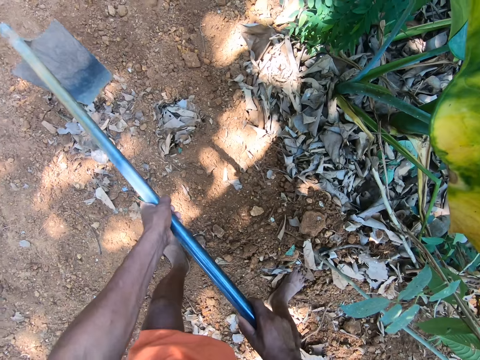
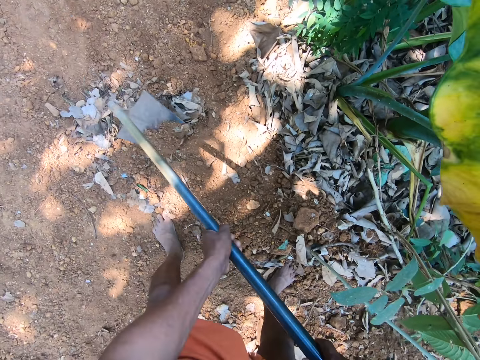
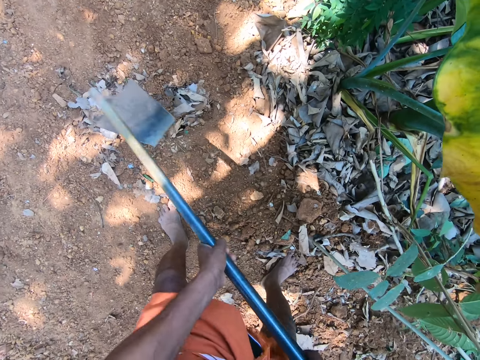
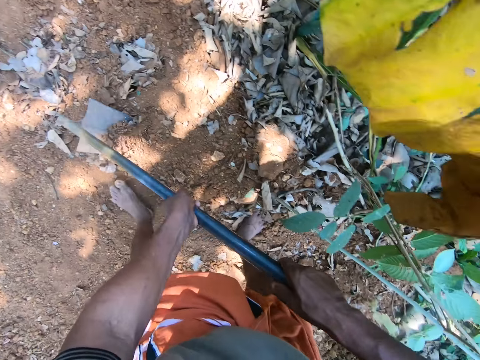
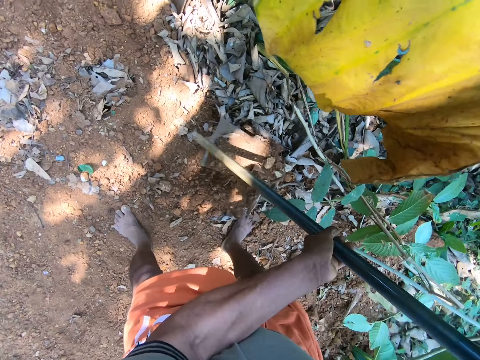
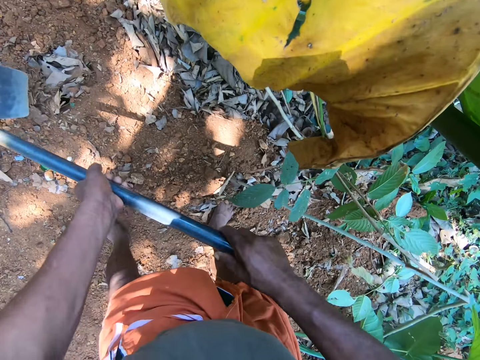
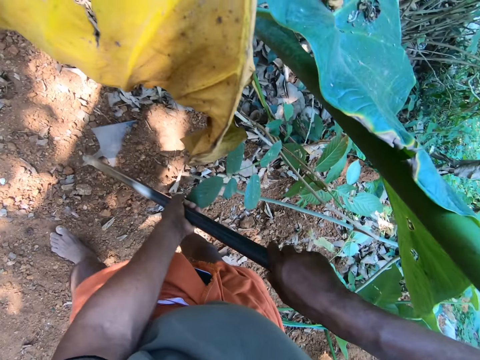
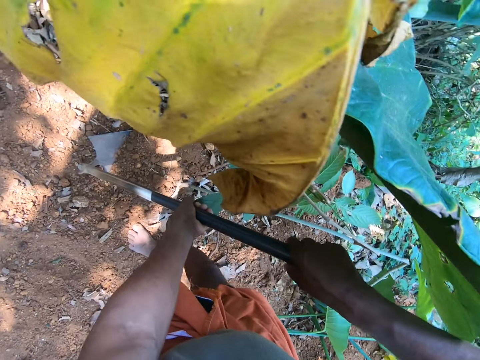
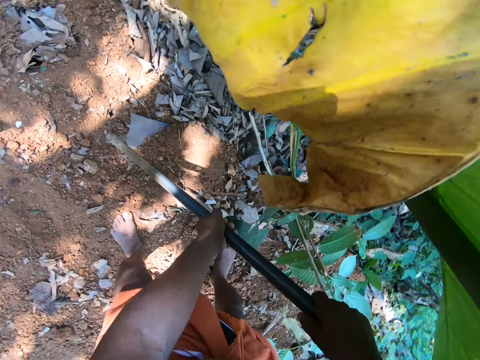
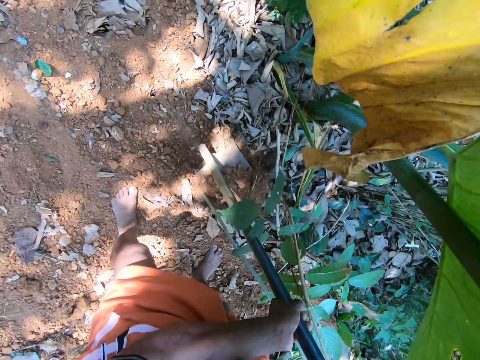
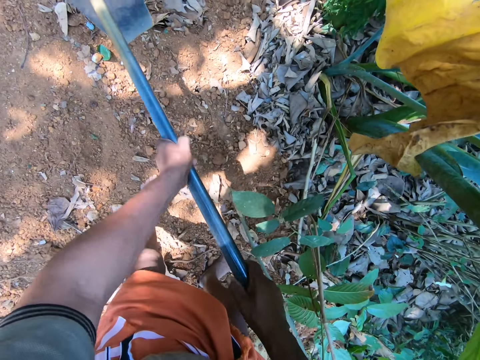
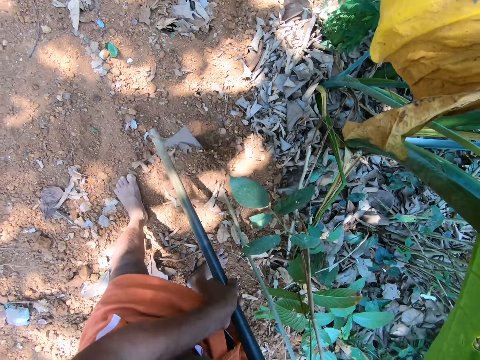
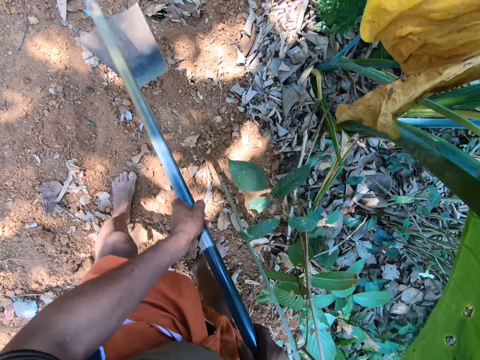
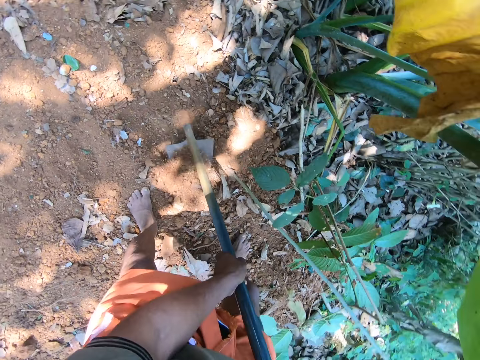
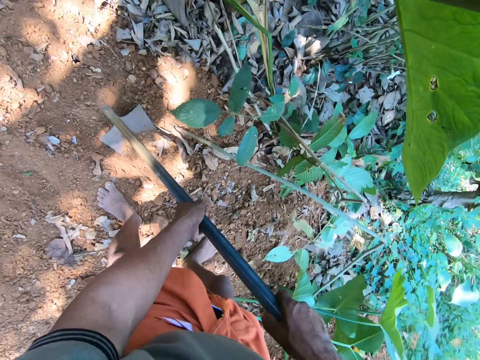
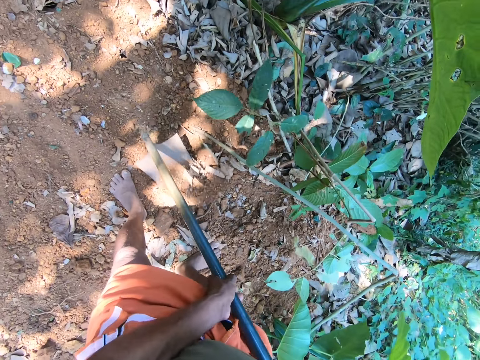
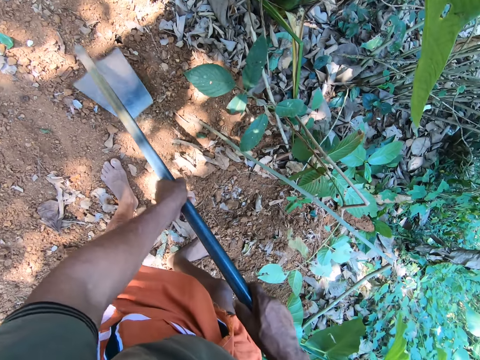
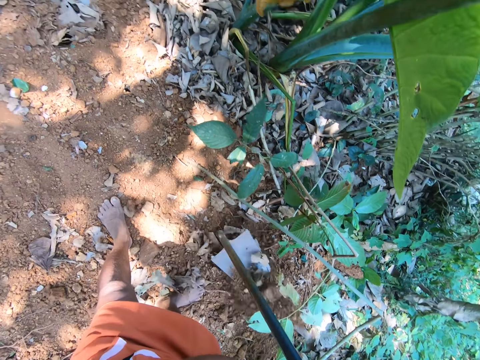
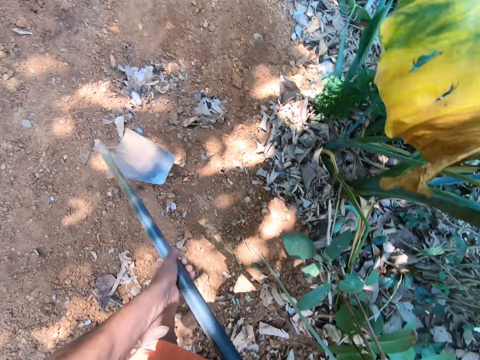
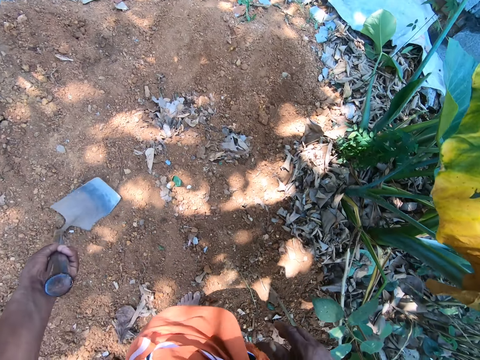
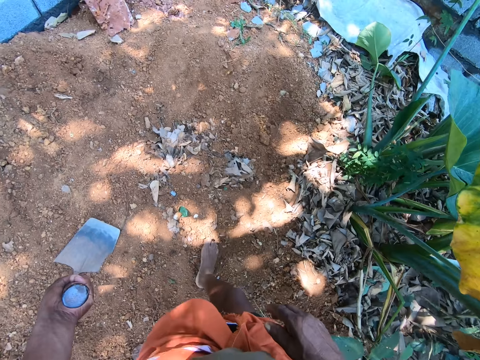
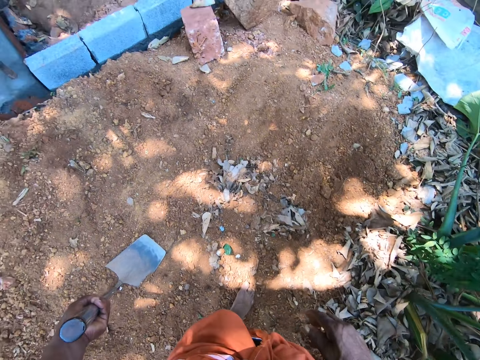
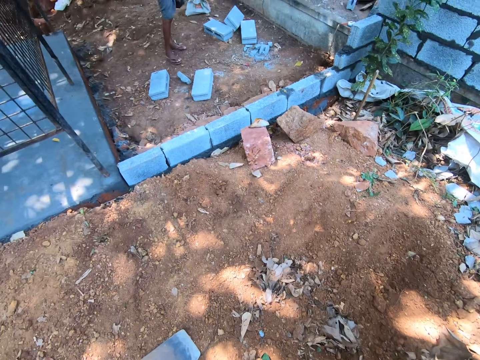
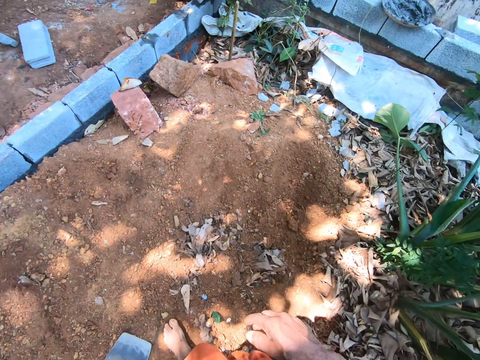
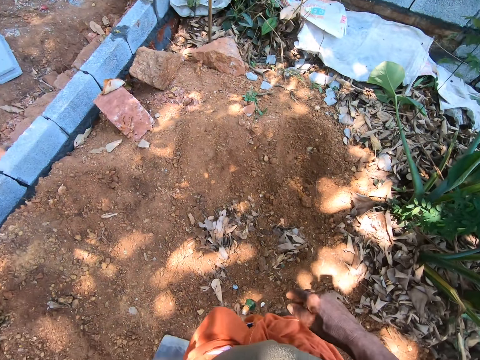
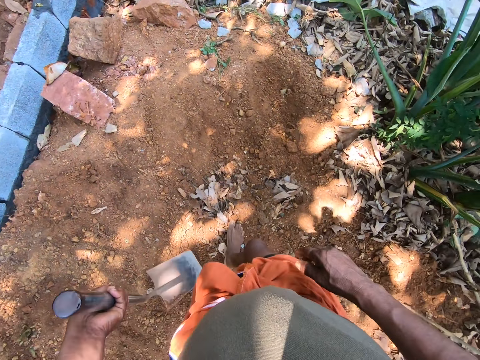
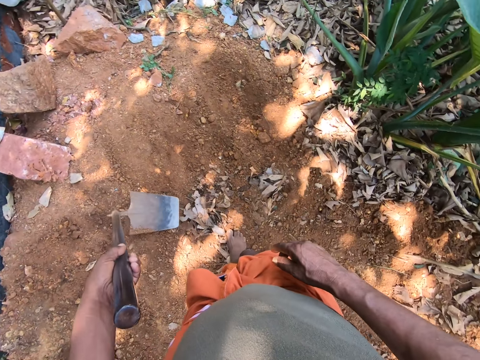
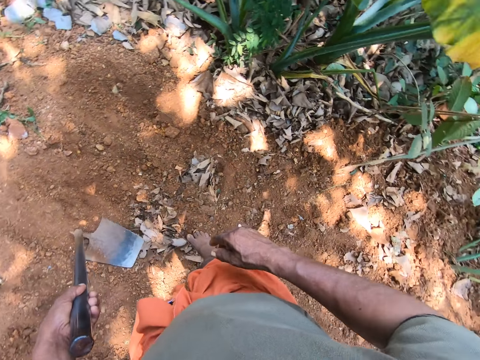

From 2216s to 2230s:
The camera wearer scrapes sand on the ground with the hoe in both hands. He holds the hoe in his left hand.

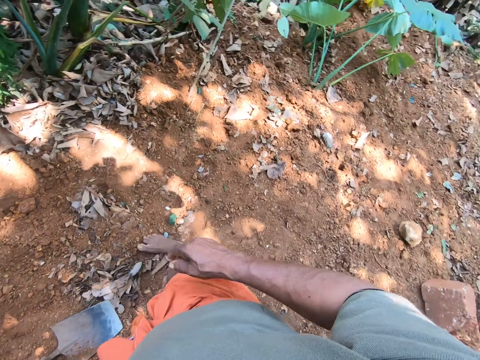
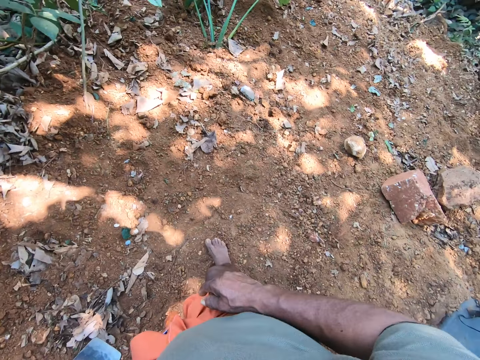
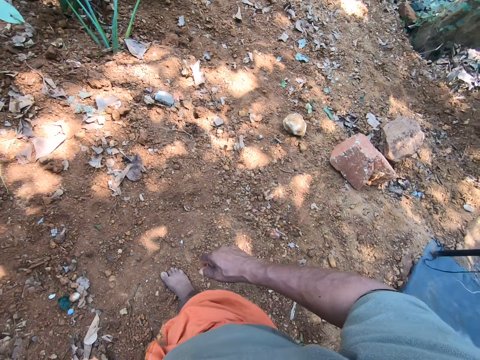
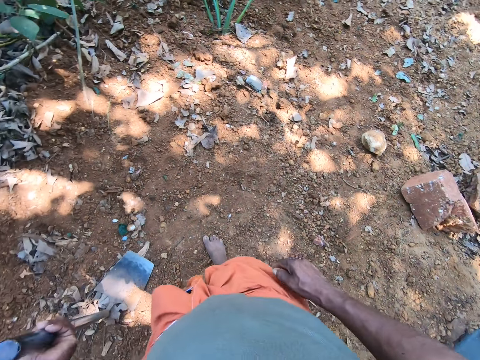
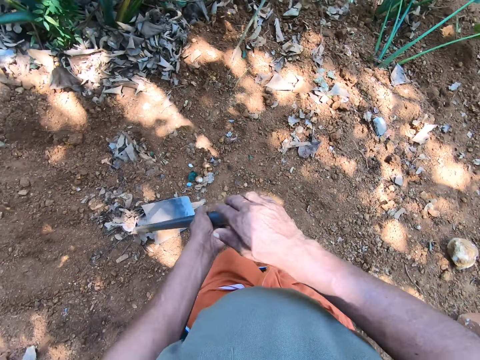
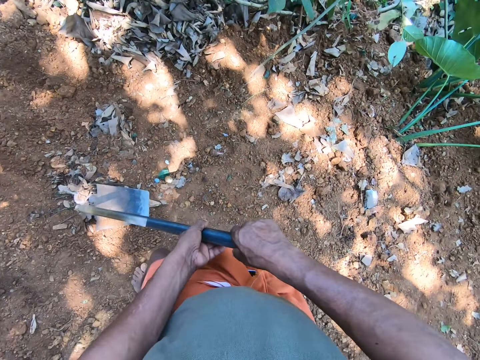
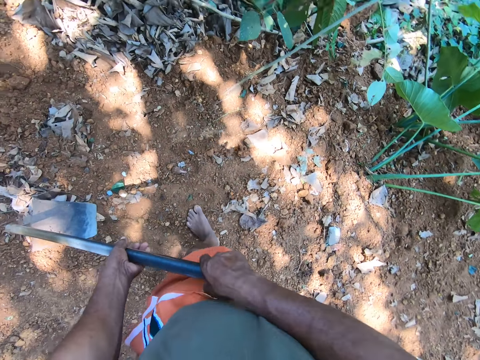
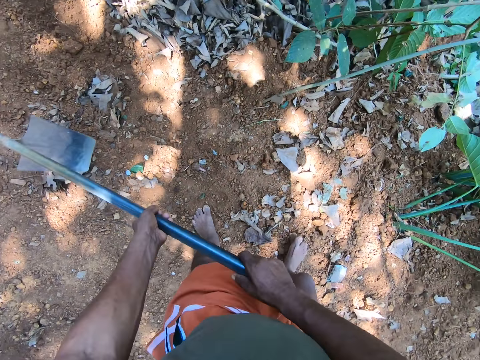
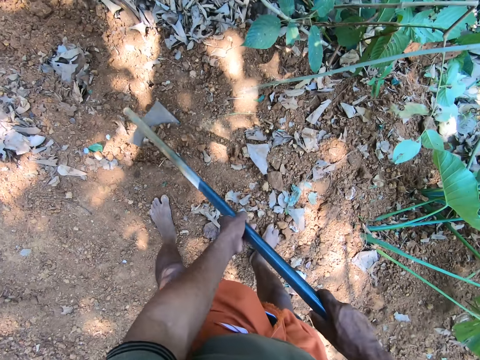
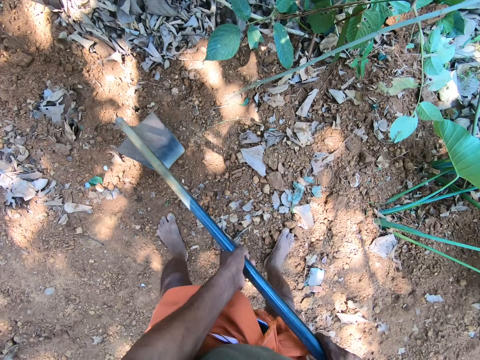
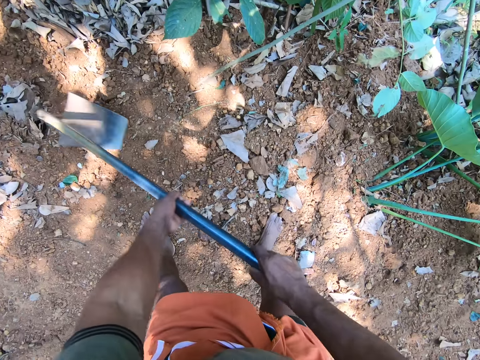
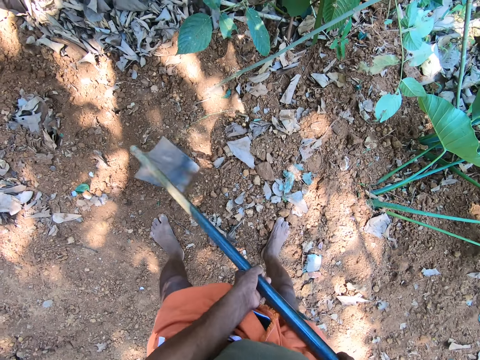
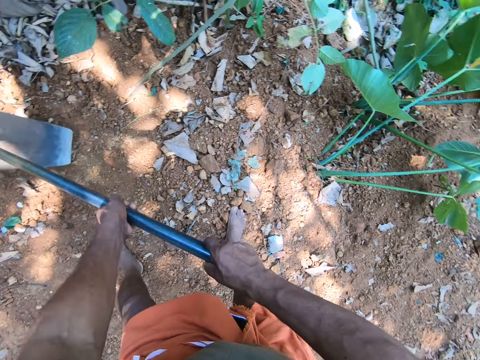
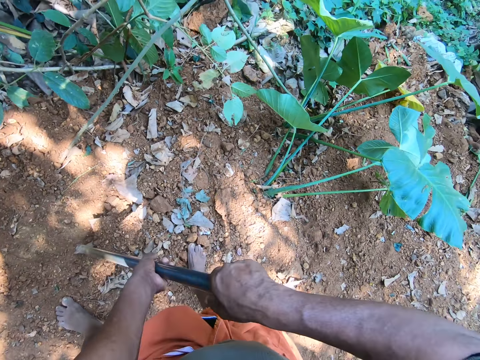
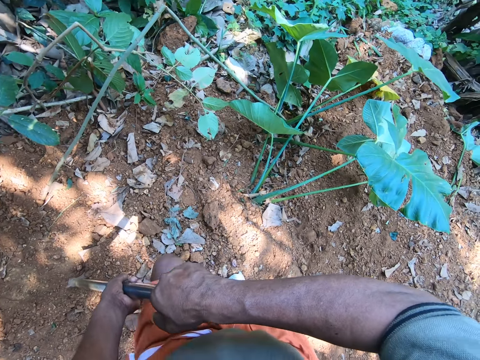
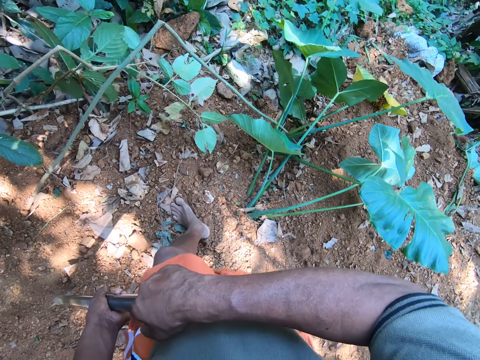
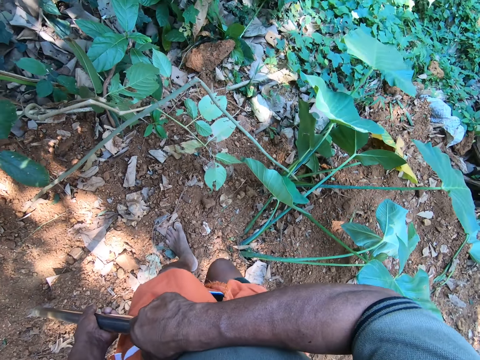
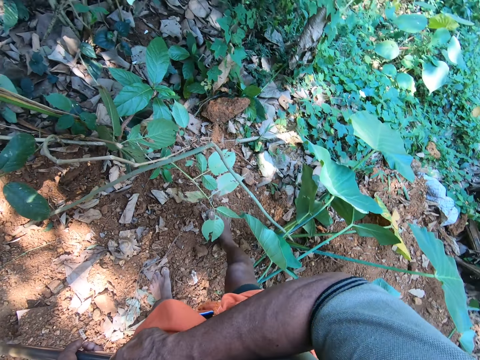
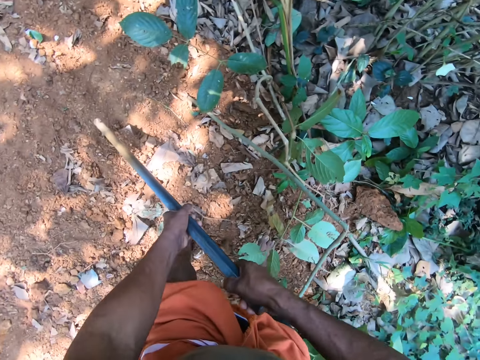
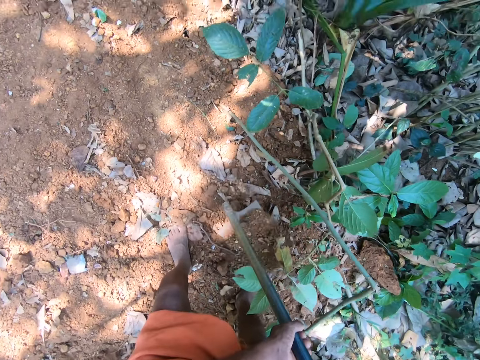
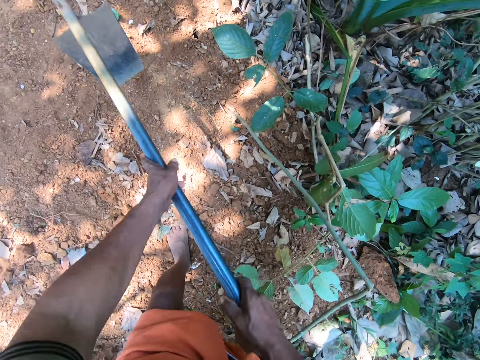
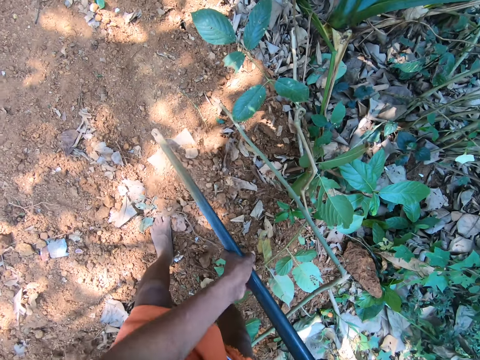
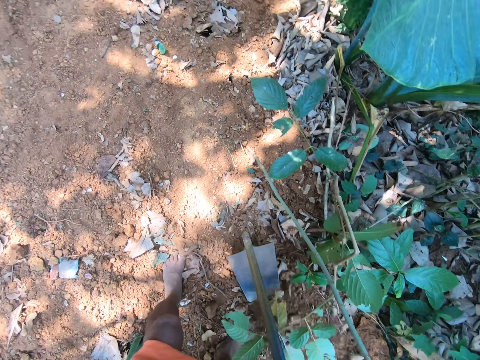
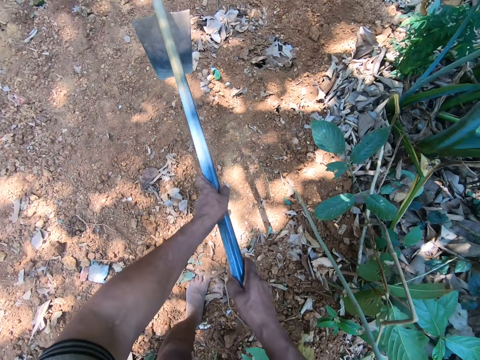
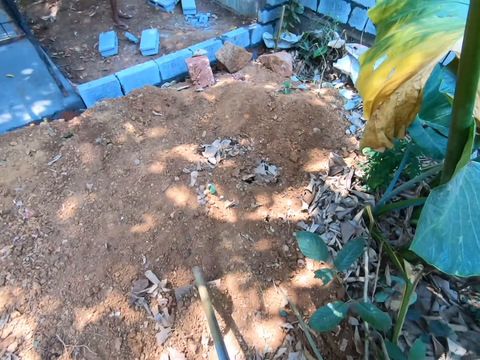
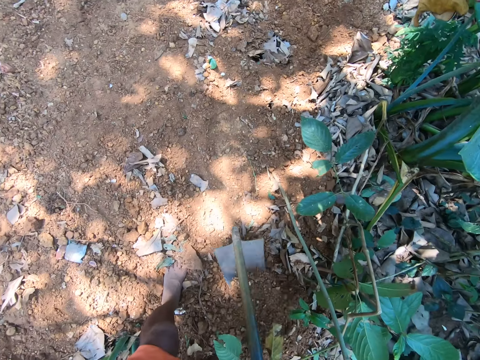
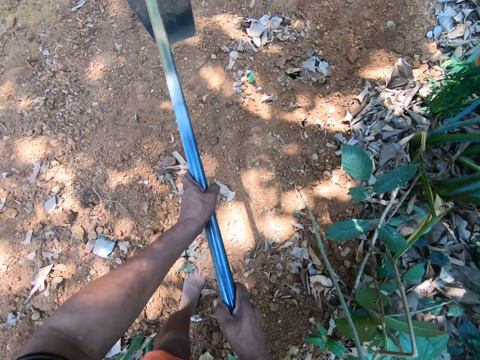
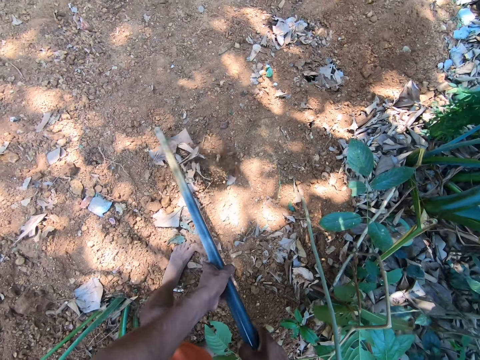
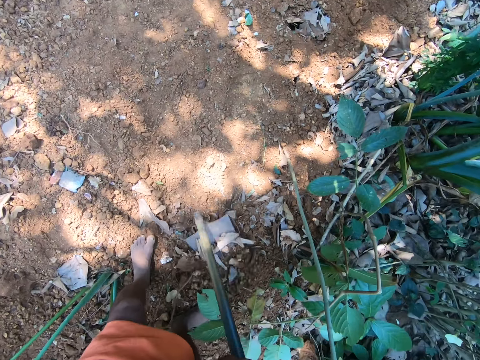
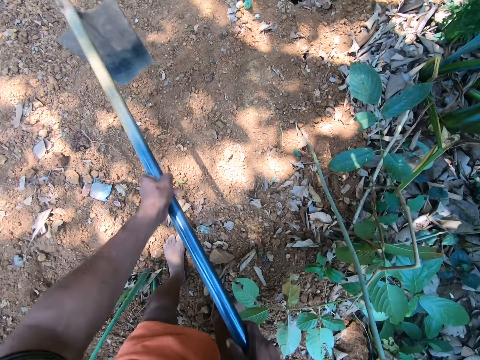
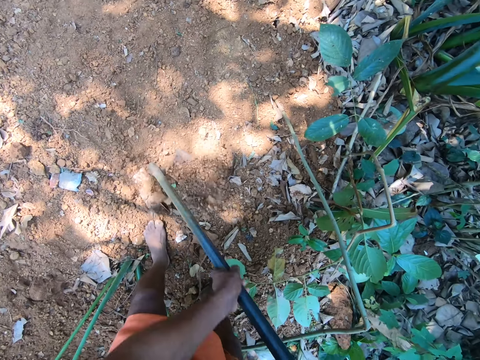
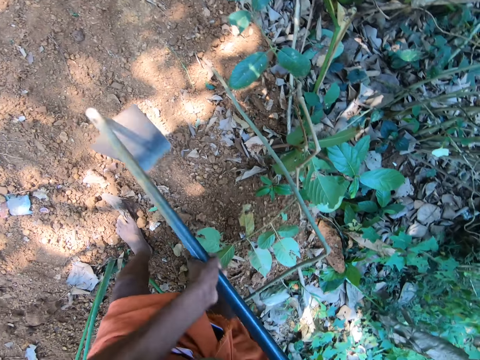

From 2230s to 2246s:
The camera wearer holds the hoe with both hands. They scrape sand on the ground with the hoe in both hands. They dig the ground. They walk around and dig the ground.
